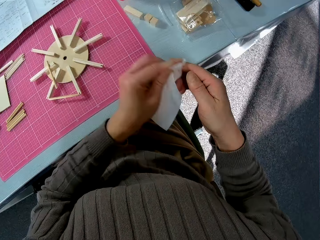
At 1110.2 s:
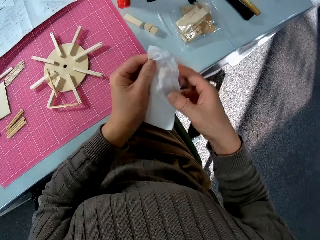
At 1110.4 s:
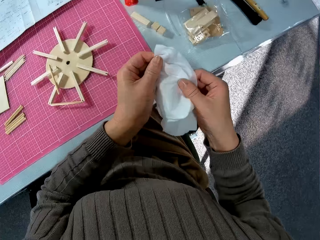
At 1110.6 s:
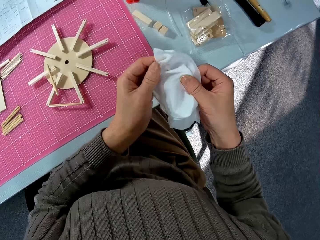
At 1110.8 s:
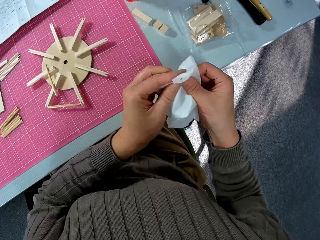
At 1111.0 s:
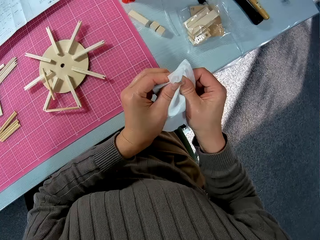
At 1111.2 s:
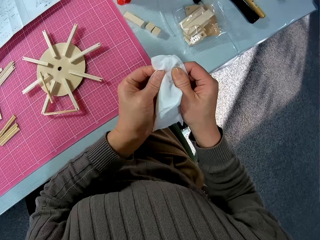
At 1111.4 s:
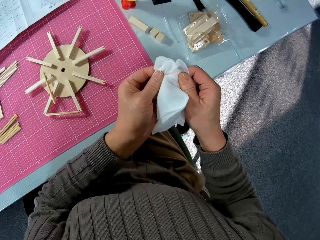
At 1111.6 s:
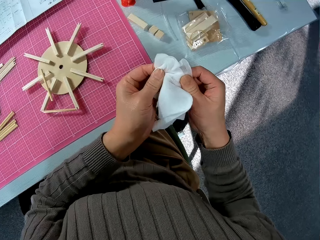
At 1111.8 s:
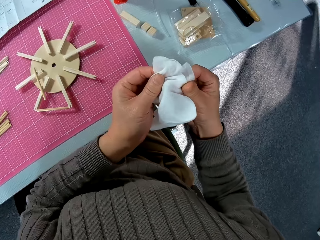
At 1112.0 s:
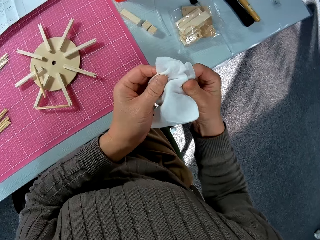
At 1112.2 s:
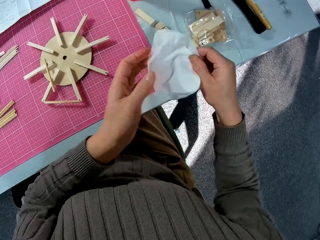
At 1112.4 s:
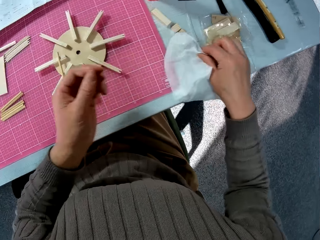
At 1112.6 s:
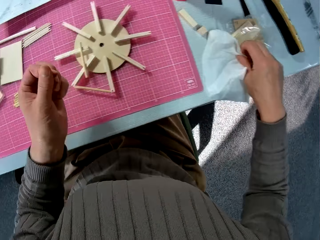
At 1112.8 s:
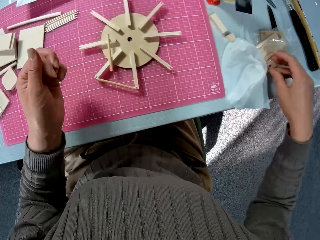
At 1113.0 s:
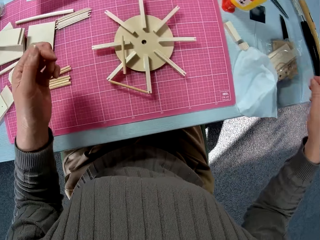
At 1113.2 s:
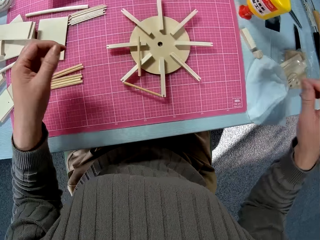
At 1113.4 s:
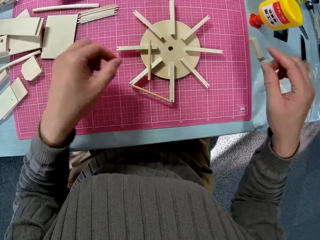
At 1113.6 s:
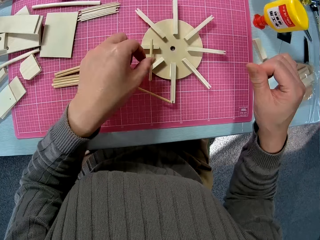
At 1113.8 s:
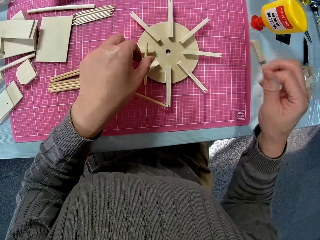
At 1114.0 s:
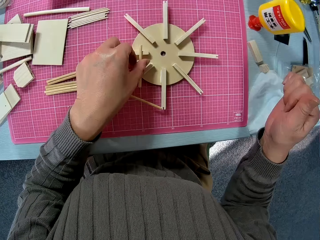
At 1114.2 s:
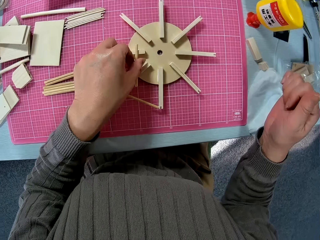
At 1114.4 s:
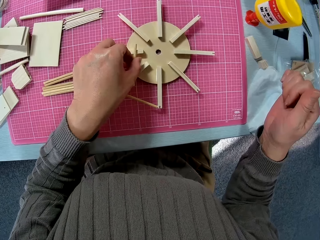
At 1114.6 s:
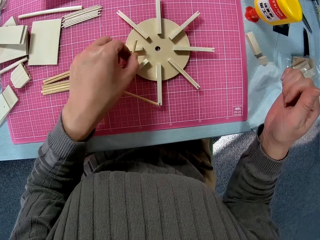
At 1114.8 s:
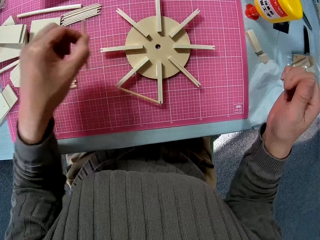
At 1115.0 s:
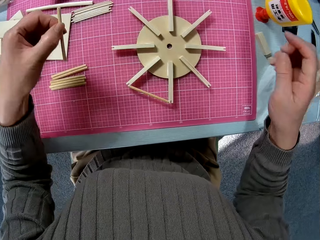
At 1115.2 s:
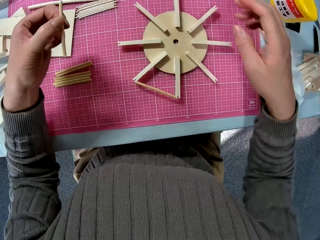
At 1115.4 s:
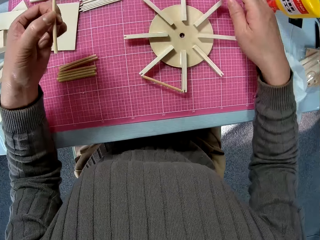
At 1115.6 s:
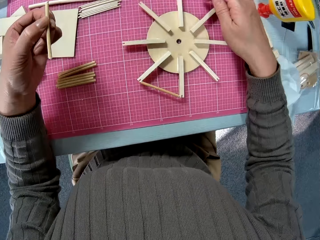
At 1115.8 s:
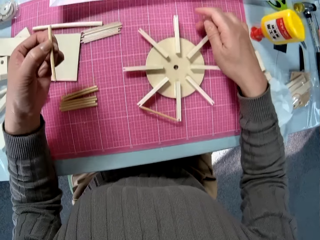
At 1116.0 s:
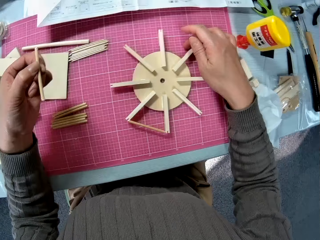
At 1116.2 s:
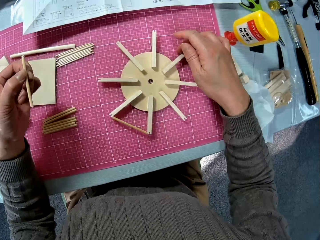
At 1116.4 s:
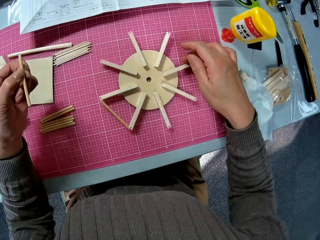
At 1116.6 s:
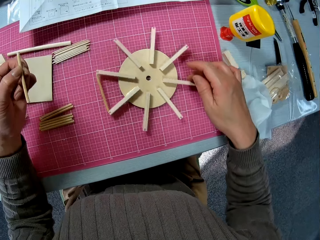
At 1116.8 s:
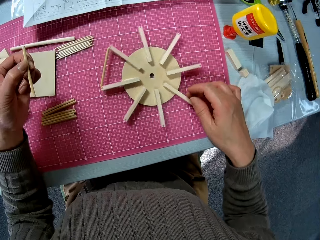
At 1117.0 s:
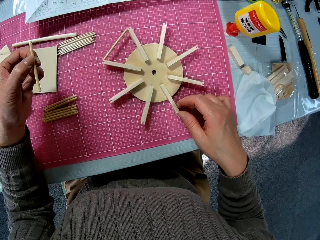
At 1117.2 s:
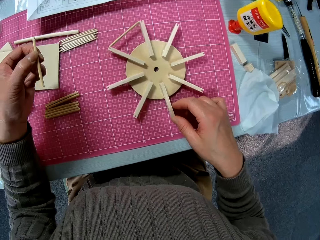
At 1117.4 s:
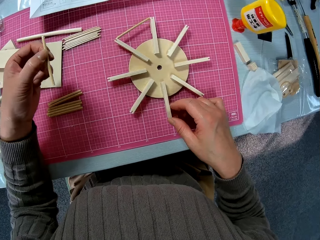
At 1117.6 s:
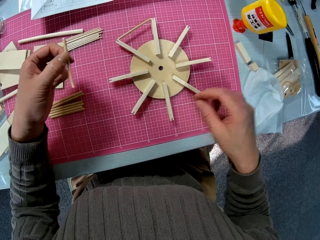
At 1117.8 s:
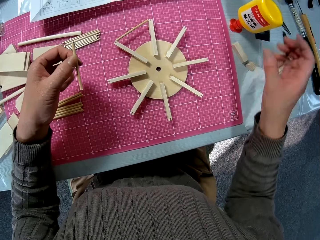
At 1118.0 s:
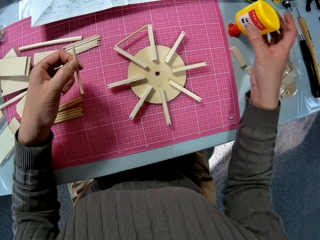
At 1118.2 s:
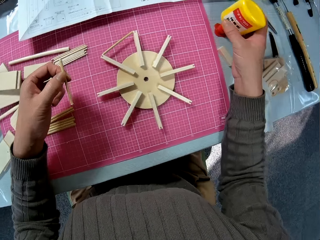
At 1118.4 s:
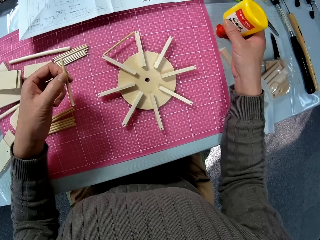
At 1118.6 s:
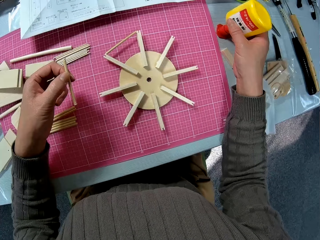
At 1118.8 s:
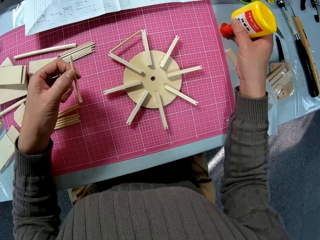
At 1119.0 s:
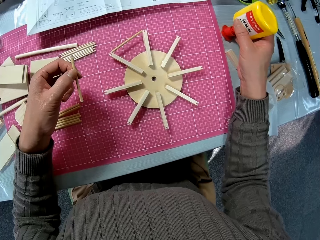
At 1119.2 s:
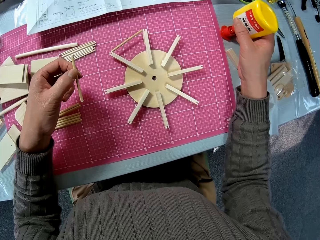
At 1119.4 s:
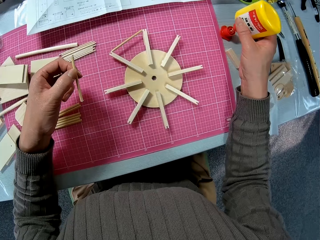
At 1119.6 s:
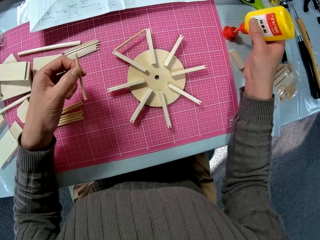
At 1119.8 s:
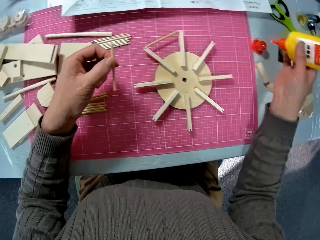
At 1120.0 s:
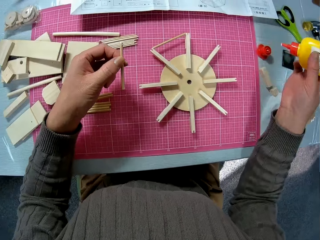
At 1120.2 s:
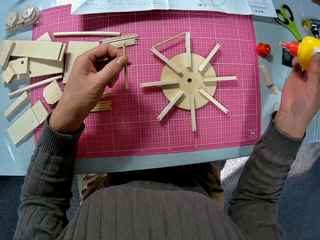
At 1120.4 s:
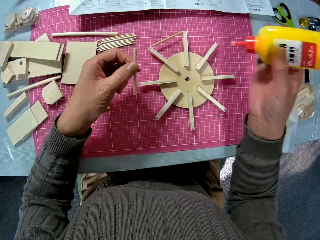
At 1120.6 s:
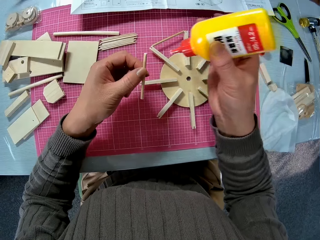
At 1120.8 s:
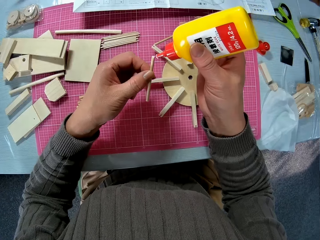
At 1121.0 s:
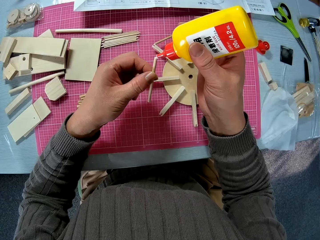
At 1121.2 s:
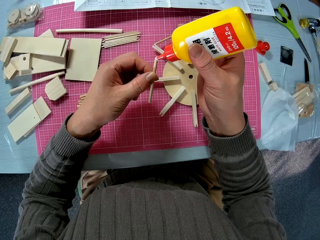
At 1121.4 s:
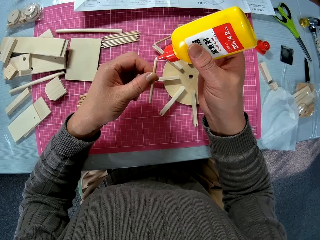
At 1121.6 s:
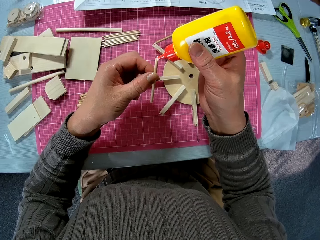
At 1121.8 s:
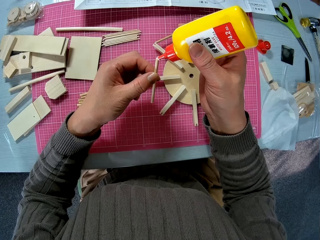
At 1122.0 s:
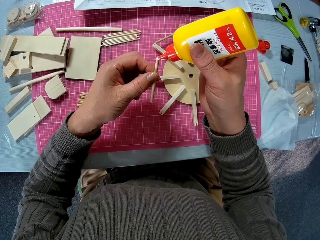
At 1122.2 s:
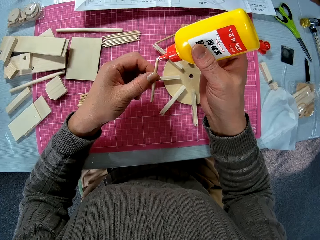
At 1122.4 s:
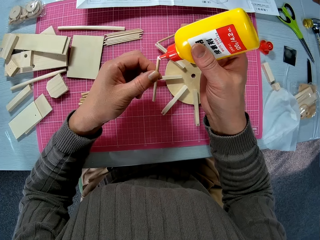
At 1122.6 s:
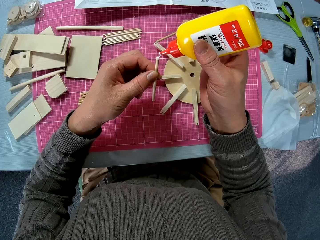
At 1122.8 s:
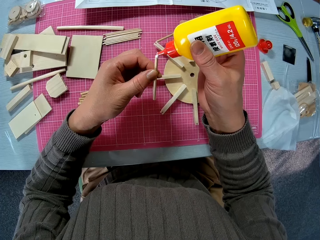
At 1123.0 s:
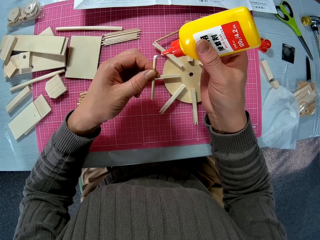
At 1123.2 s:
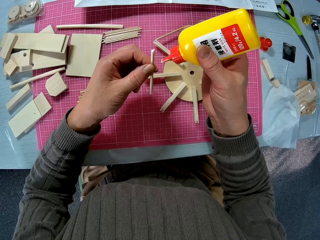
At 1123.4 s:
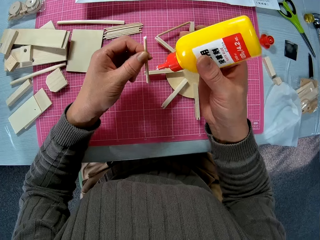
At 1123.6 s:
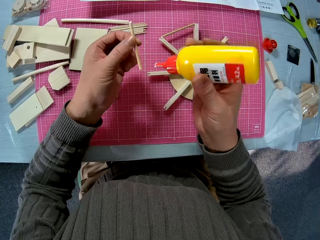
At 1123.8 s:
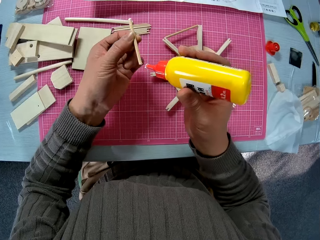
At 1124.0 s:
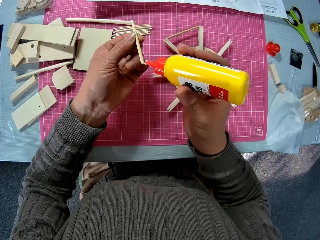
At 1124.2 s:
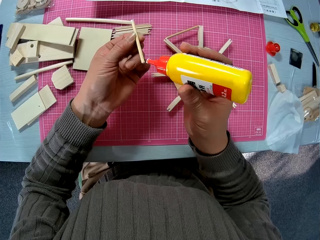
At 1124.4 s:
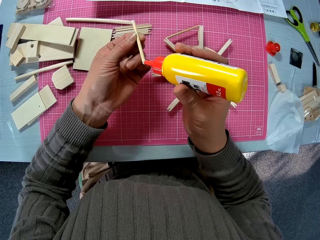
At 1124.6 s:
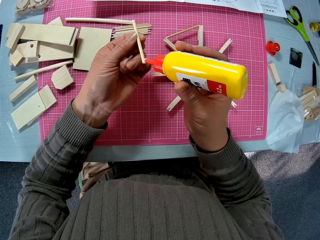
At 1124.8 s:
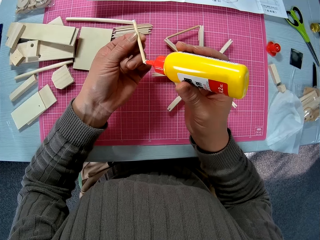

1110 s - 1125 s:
The camera wearer adjusts the serviette. They drop the wipe pieces on the table. They pick up the piece of wood. They rotate the wooden object. They pick up a smaller piece of wood on the table. They pick up the glue. They apply the gum to the smaller piece of wood.

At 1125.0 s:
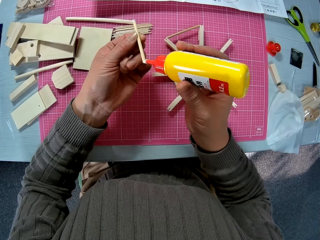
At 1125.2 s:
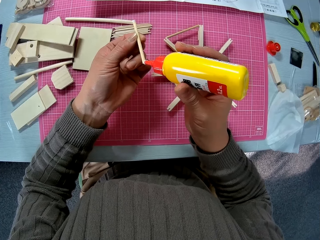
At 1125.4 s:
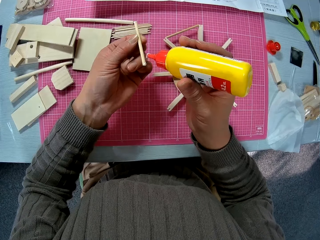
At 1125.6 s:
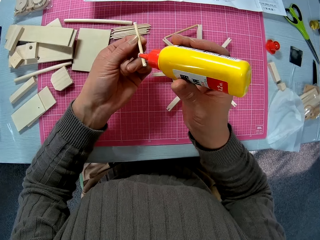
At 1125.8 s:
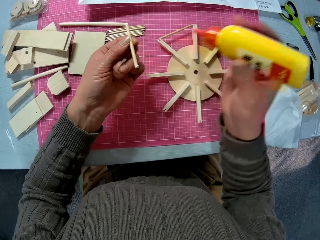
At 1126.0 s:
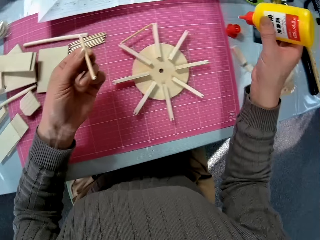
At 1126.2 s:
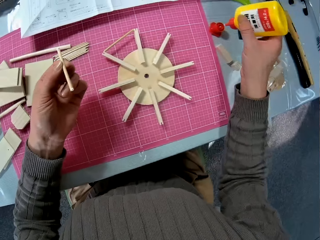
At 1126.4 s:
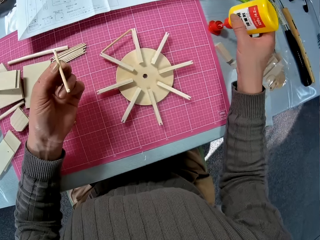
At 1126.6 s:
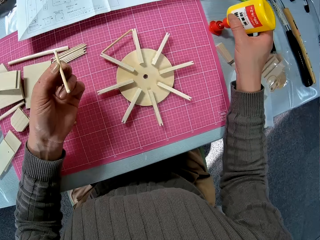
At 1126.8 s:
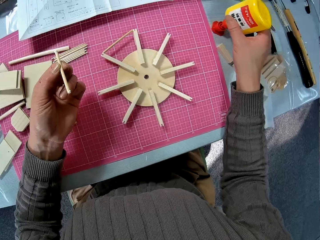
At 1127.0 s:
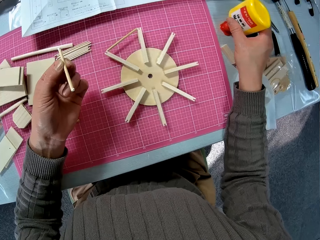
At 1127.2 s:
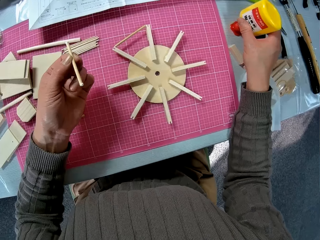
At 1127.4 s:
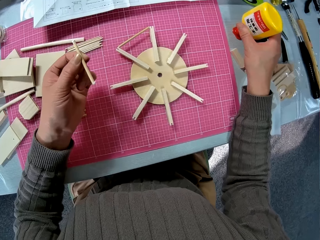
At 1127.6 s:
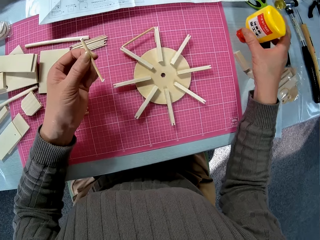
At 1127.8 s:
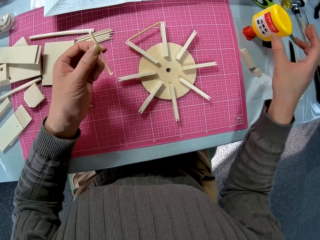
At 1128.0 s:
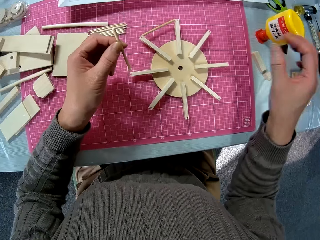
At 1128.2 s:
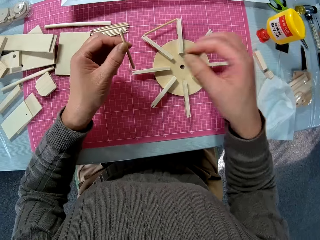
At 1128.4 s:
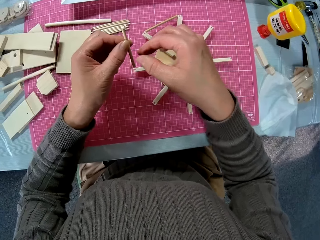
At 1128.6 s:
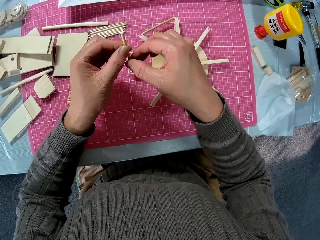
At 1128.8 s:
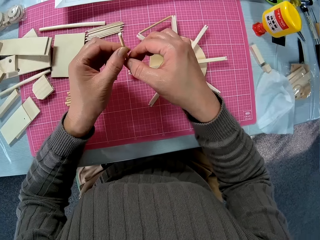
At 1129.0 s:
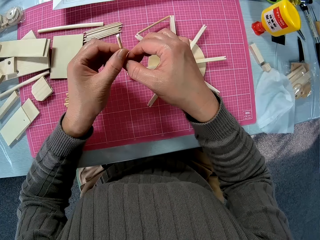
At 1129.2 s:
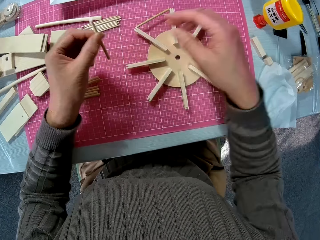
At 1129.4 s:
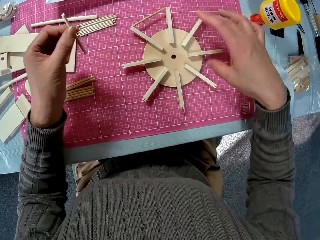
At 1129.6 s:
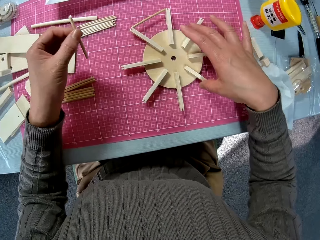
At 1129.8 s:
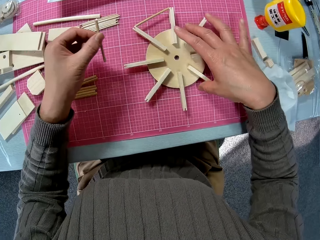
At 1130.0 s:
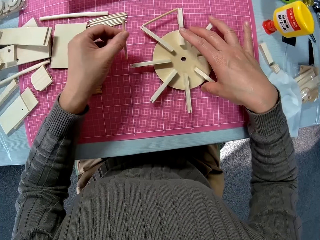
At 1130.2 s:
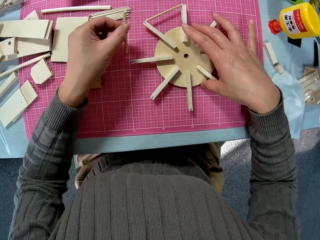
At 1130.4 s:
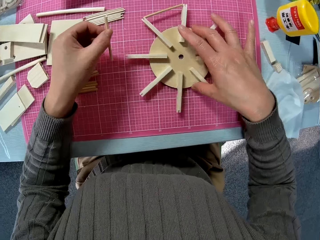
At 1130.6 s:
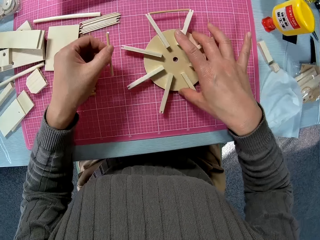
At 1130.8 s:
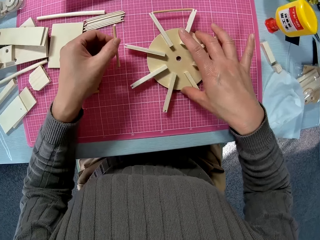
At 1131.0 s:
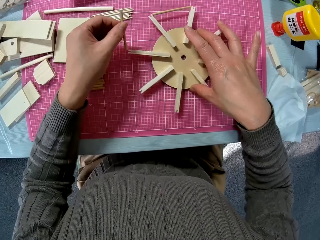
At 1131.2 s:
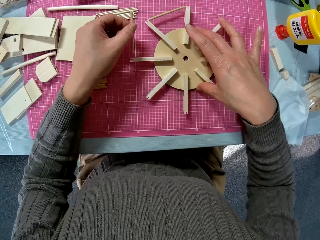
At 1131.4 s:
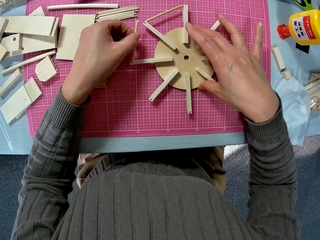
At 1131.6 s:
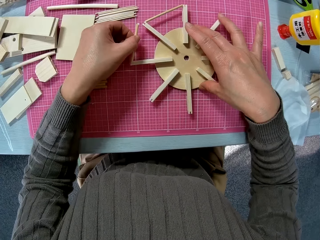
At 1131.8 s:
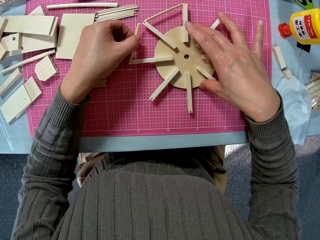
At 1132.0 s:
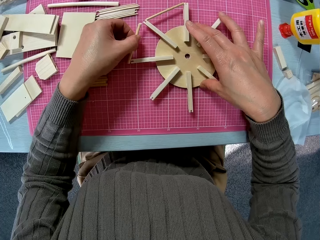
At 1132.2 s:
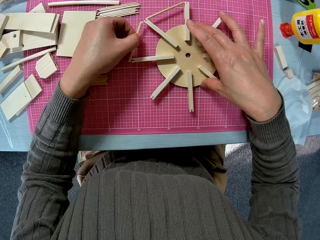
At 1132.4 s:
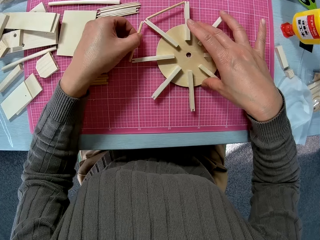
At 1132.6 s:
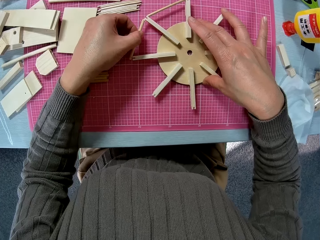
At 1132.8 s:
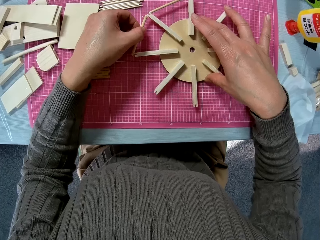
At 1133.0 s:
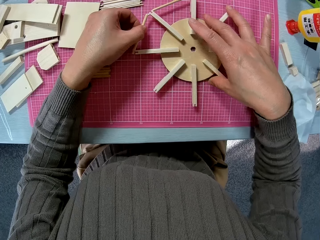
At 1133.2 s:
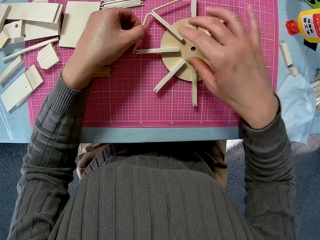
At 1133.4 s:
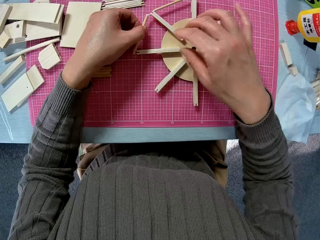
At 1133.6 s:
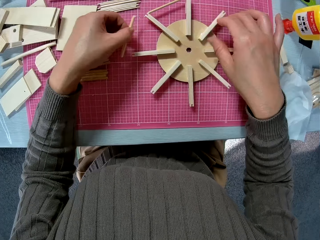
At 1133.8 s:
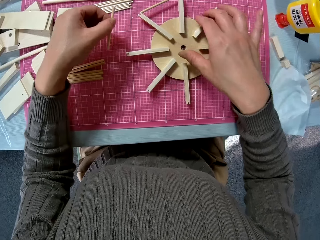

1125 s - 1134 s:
The camera wearer puts the glue down. They hold the wooden object. They attach a piece of wood to the wooden object.
